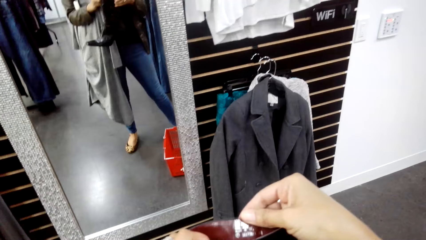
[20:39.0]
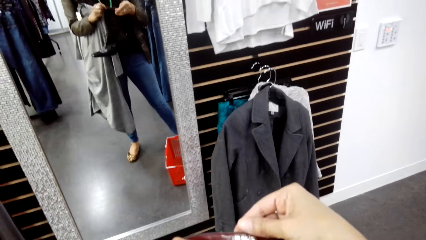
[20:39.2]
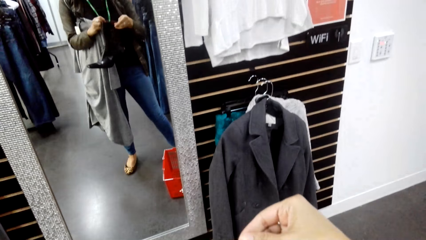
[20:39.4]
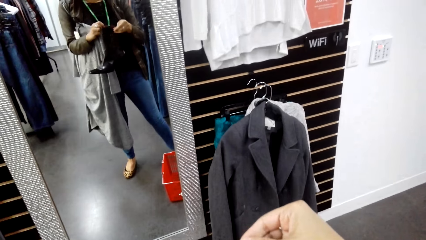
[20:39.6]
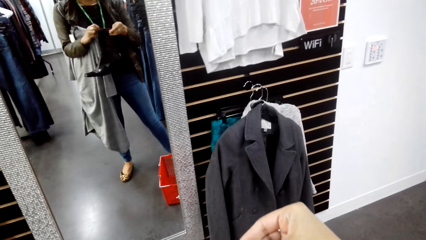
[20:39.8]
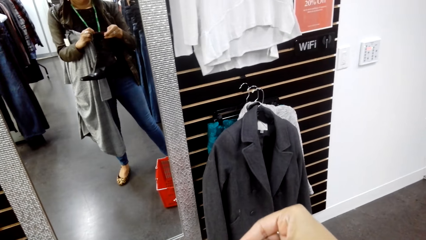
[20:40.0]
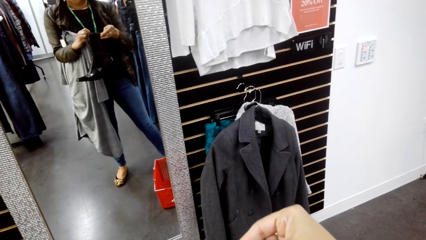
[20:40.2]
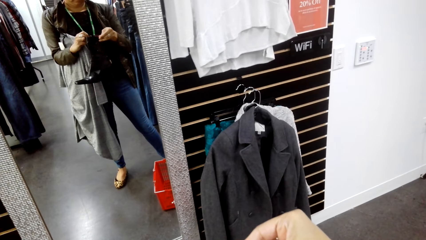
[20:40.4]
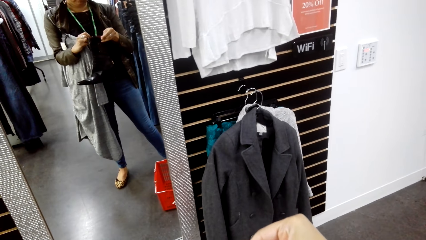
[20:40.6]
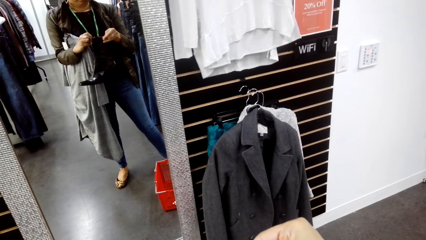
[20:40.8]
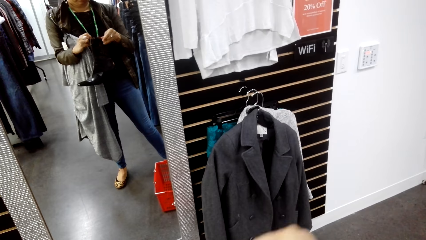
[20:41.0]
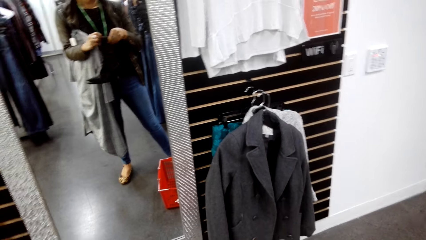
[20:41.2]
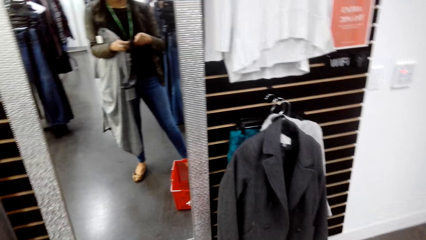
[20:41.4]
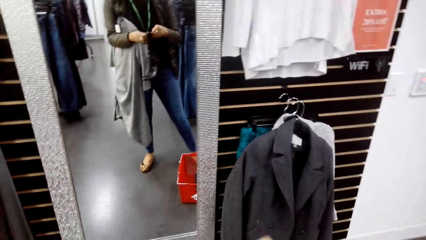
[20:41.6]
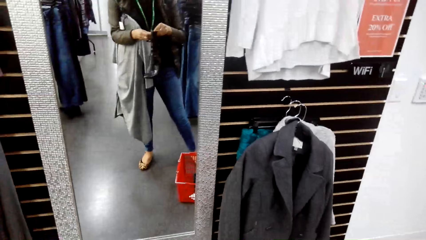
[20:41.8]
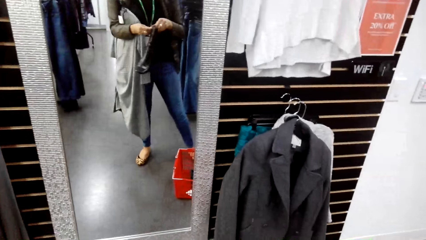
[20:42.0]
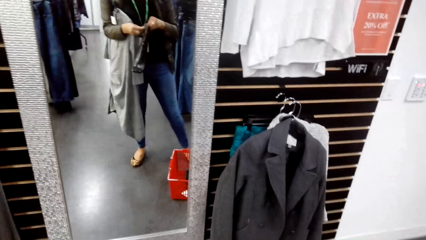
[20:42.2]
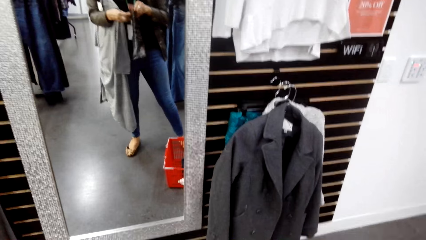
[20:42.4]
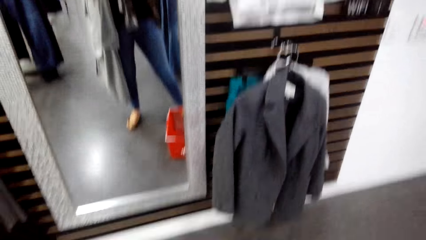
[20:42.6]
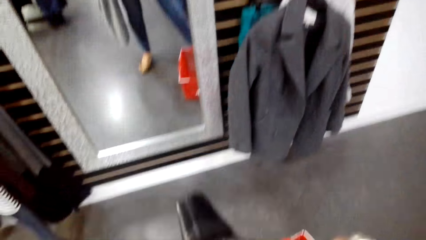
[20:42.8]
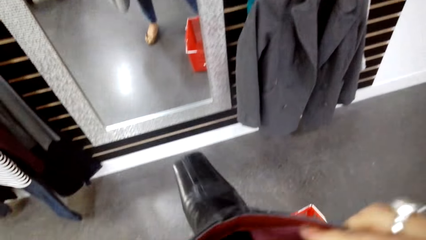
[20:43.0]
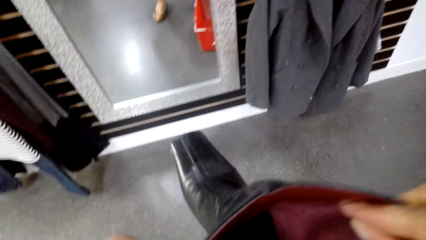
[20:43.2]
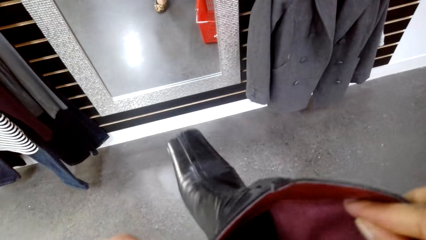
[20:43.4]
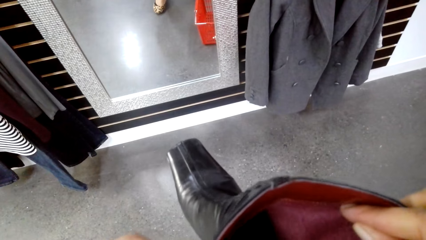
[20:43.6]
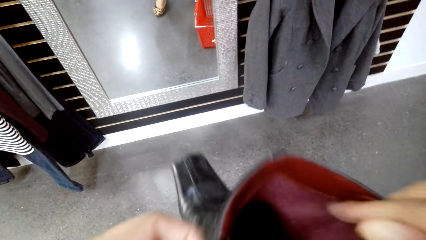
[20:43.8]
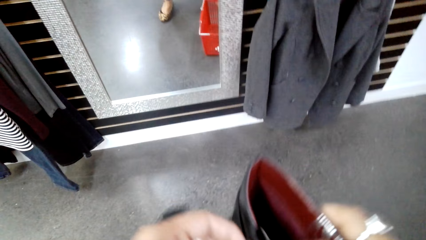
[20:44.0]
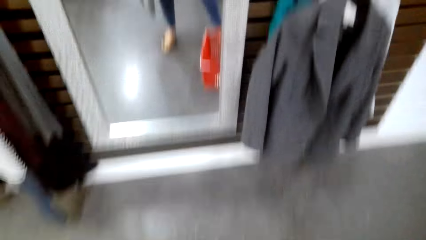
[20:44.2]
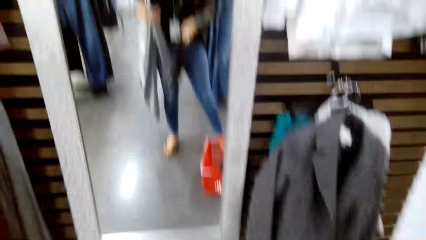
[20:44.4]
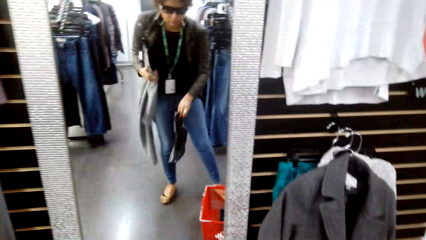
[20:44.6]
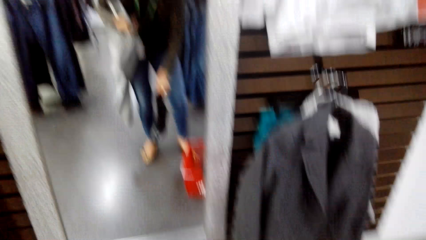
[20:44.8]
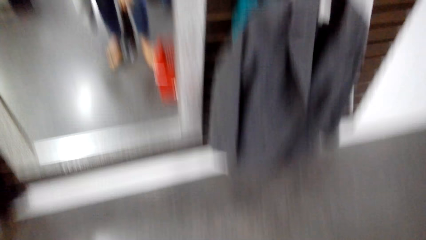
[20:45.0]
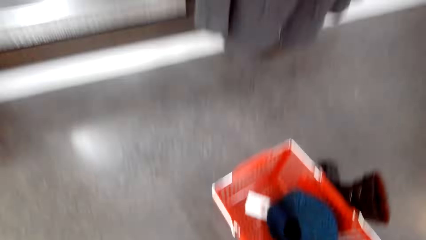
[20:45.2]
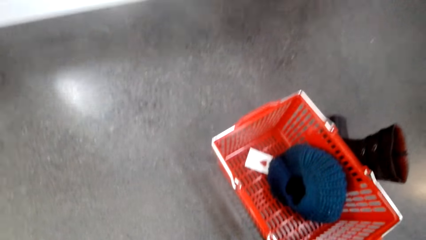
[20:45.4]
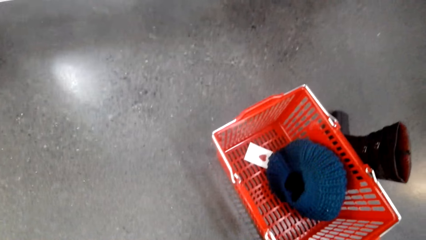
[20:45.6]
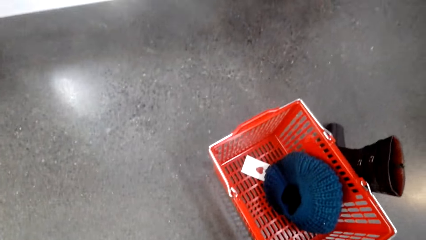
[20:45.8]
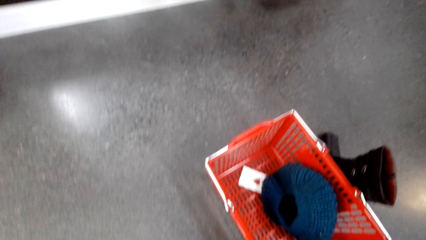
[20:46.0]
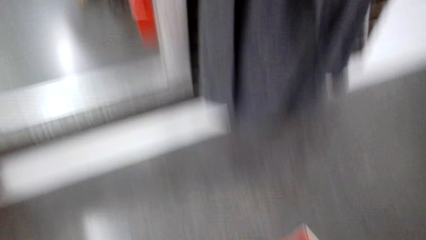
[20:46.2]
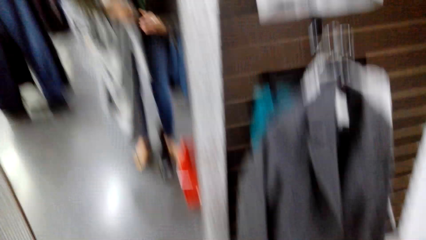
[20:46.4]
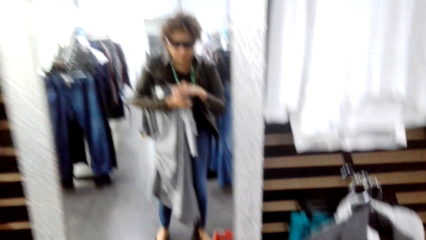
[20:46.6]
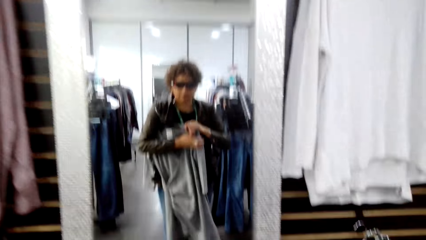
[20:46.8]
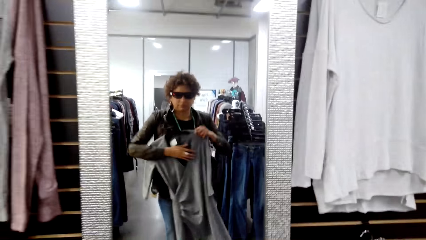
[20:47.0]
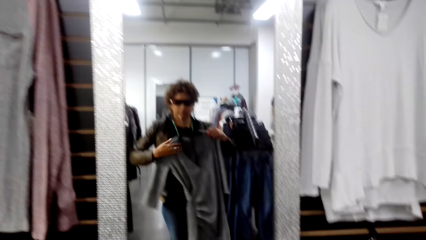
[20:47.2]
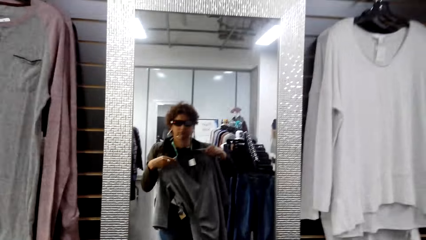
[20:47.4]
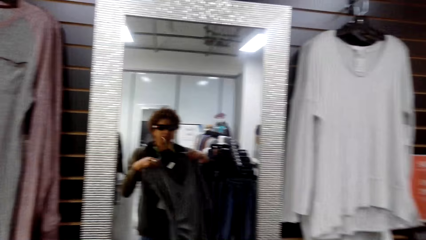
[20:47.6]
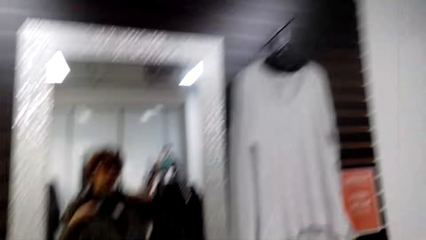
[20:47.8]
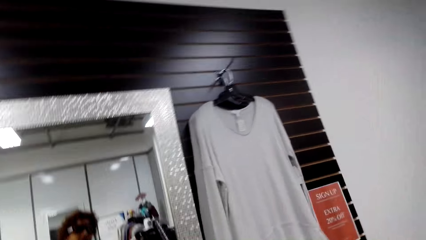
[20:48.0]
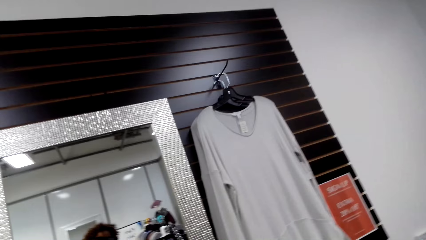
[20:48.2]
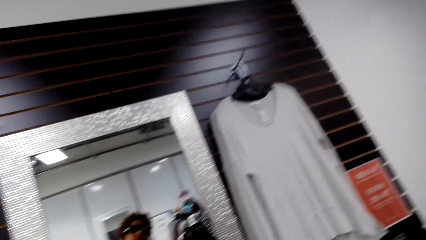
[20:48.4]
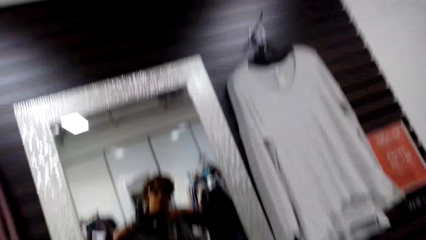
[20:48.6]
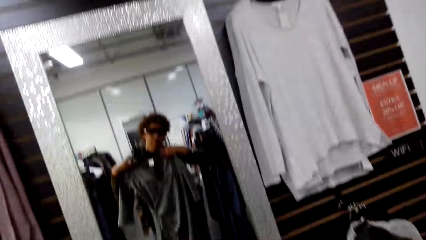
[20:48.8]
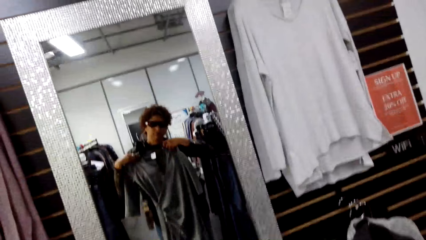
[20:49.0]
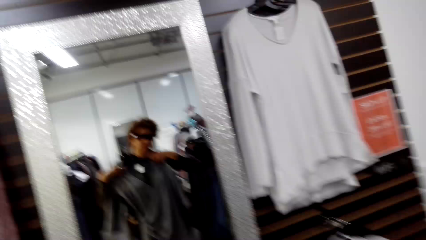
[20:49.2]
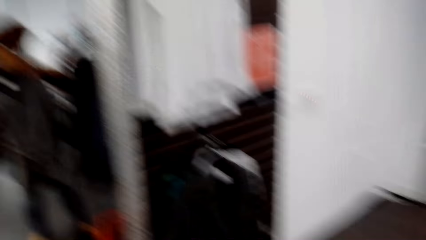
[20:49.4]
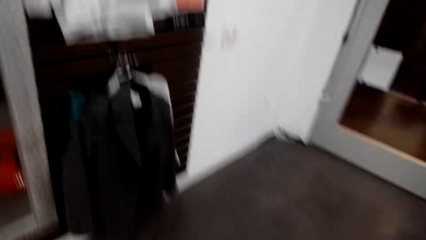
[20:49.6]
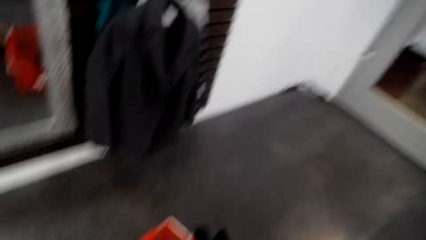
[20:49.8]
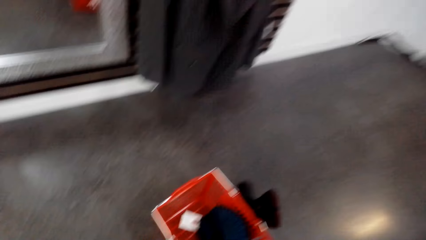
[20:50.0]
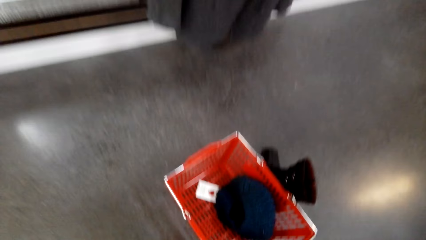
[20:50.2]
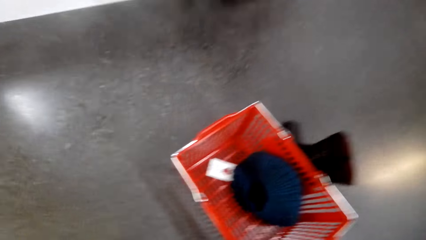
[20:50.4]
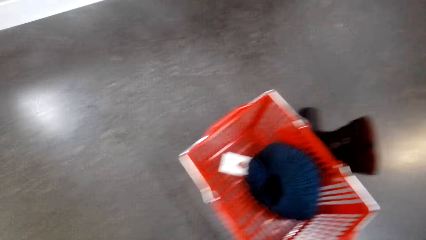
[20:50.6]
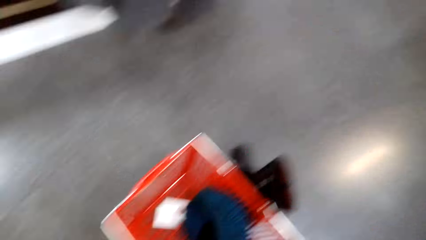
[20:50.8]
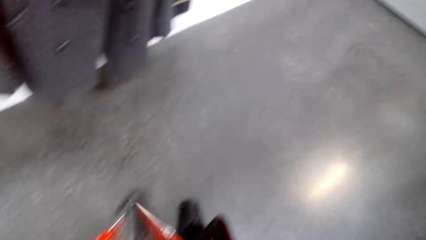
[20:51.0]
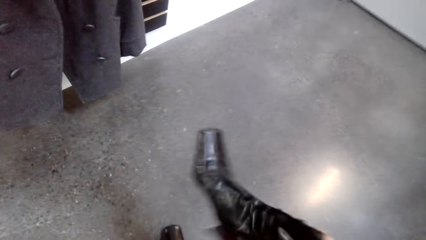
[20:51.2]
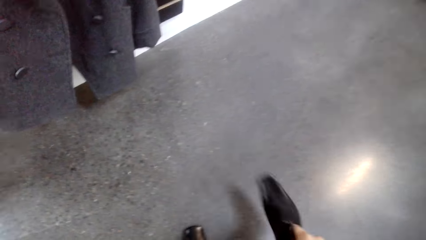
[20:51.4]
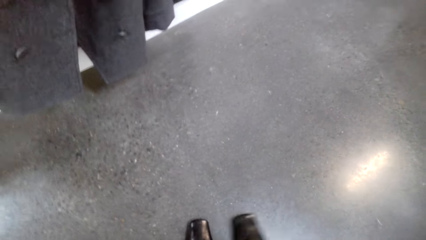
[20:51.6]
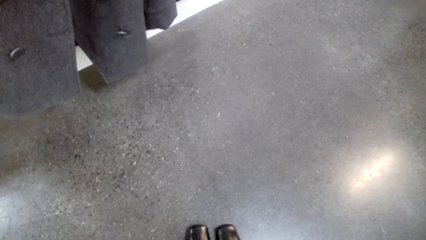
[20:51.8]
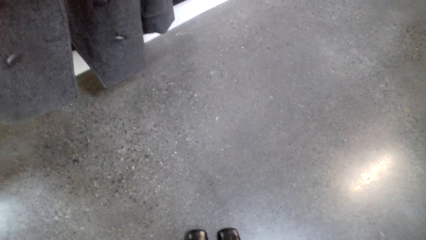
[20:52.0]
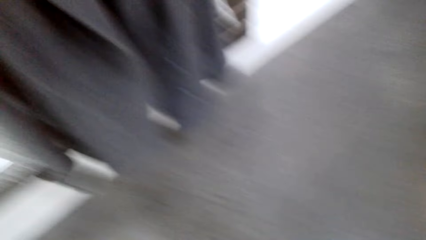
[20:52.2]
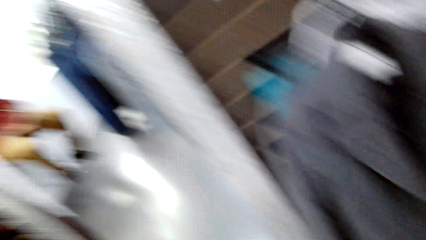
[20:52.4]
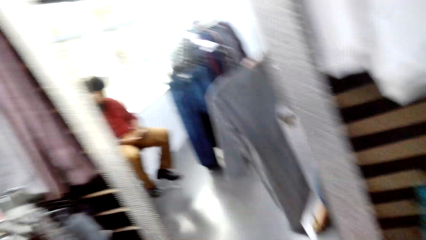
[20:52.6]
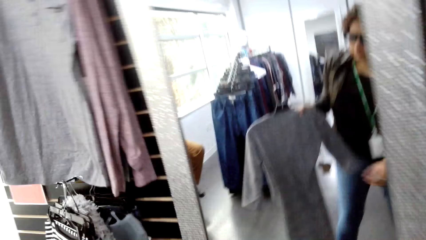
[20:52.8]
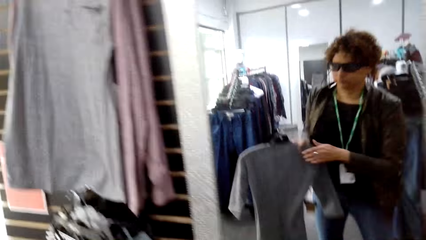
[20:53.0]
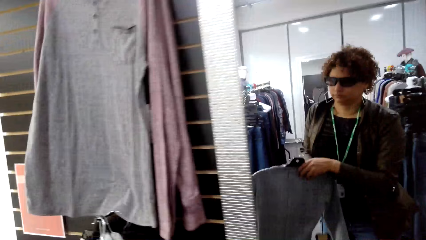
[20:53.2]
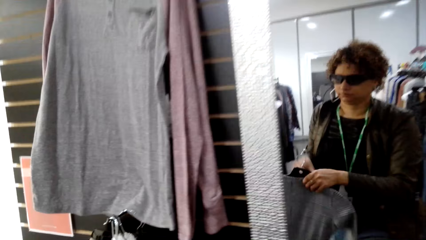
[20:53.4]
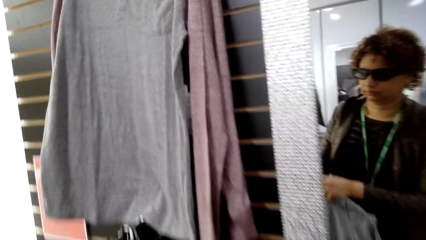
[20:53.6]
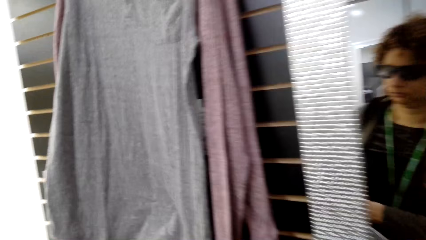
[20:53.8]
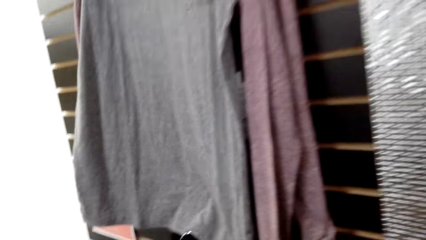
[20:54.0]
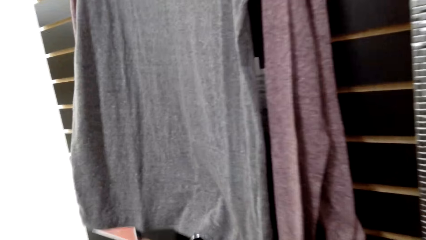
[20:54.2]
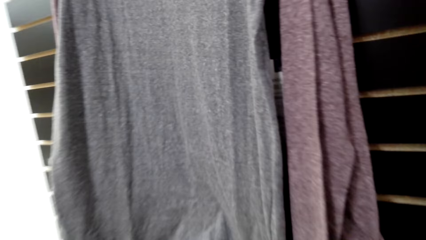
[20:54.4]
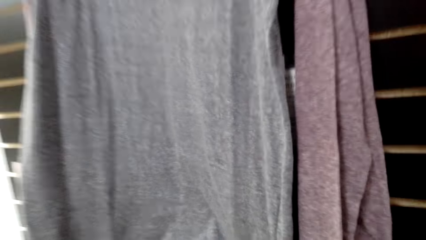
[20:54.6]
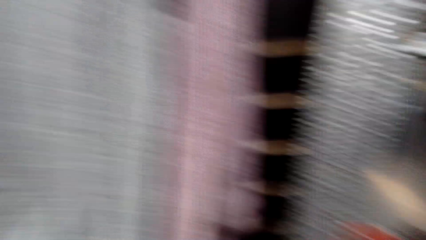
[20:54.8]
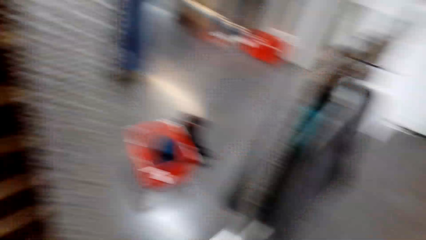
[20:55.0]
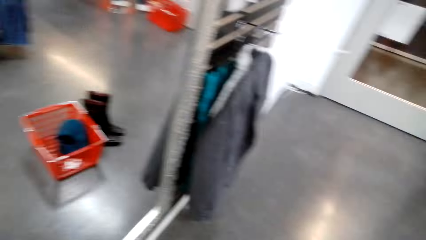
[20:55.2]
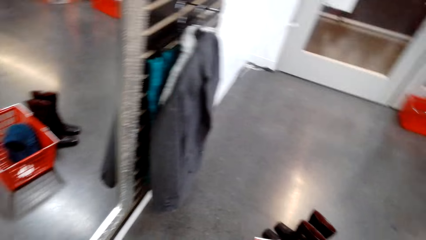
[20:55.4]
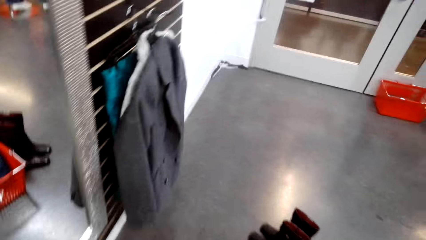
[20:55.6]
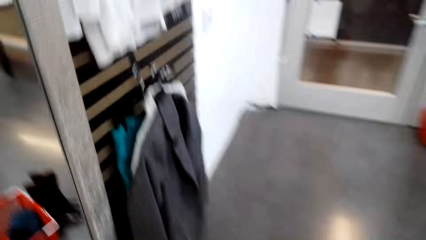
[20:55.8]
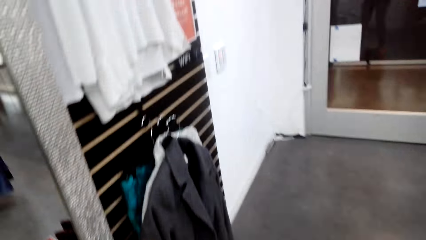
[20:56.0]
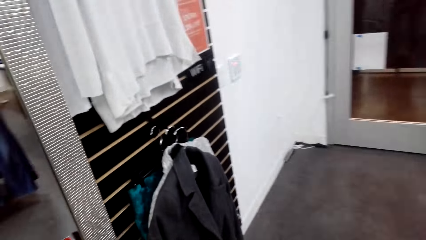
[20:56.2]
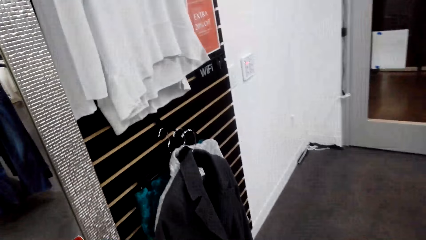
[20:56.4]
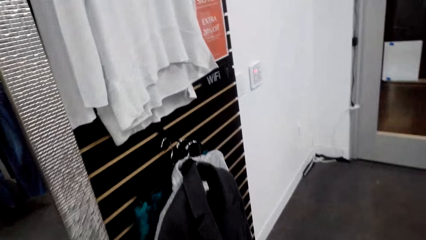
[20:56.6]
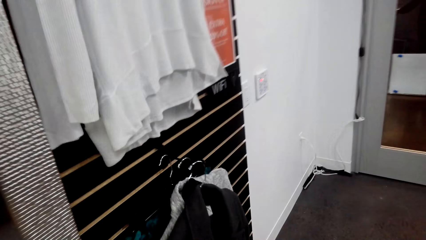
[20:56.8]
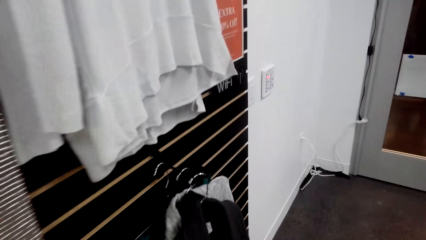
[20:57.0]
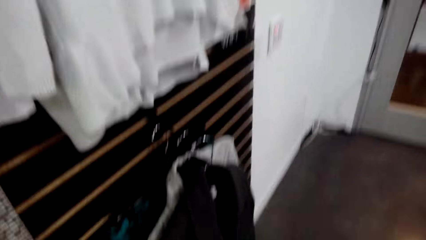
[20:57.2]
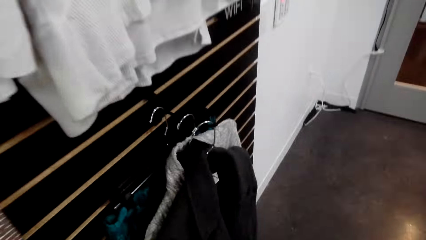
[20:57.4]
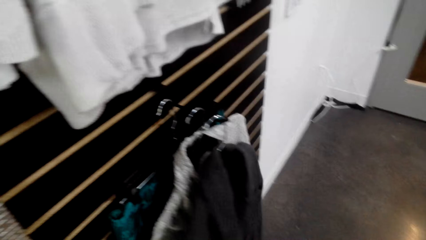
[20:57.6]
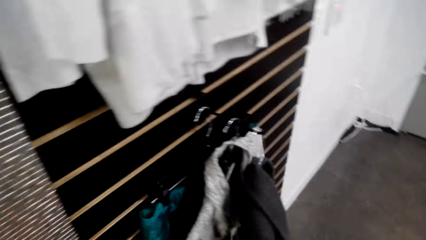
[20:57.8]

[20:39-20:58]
The camera wearer unzips the boot. They check the boot. They put the boot on the floor. They look at the cloth on the mirror. They pick another boot from the ground. They hang the coat on the cloth line. They look at the clothes.
